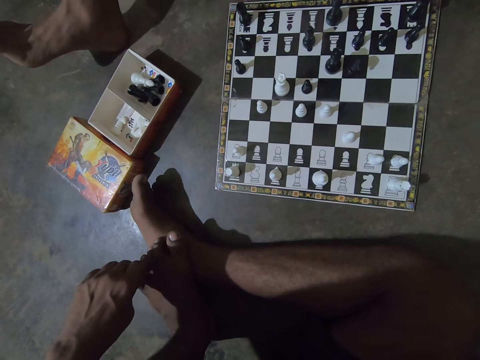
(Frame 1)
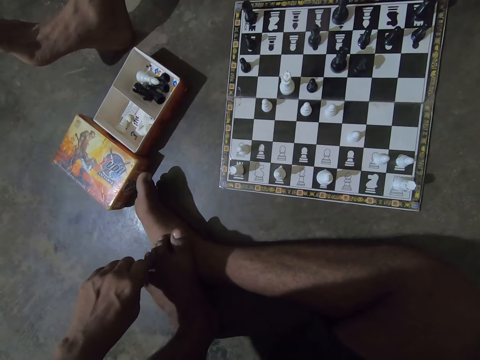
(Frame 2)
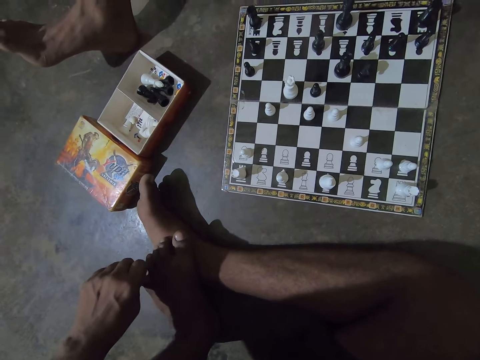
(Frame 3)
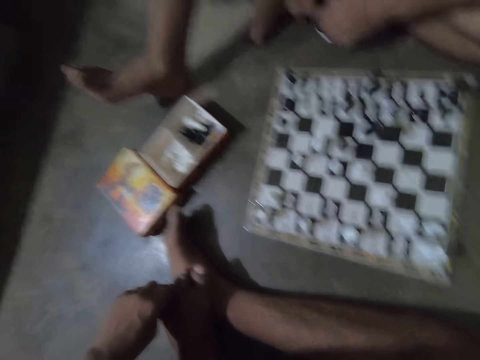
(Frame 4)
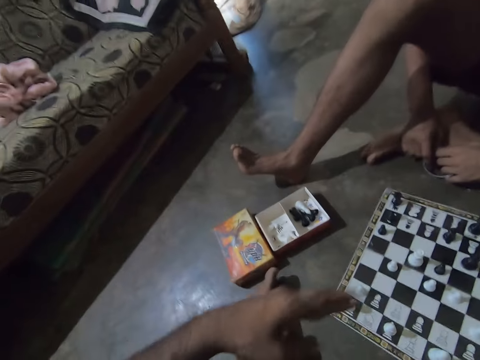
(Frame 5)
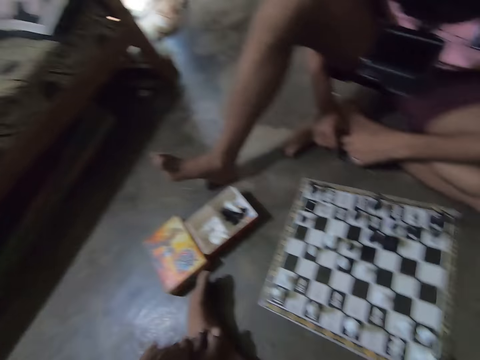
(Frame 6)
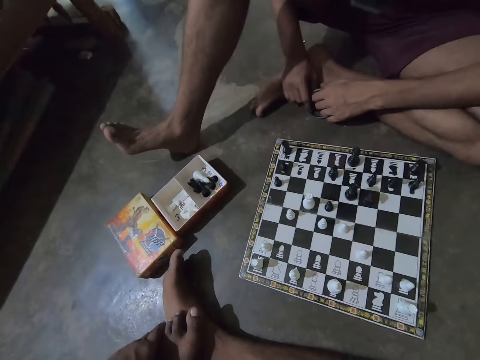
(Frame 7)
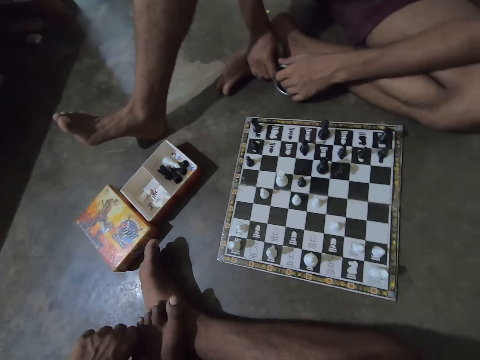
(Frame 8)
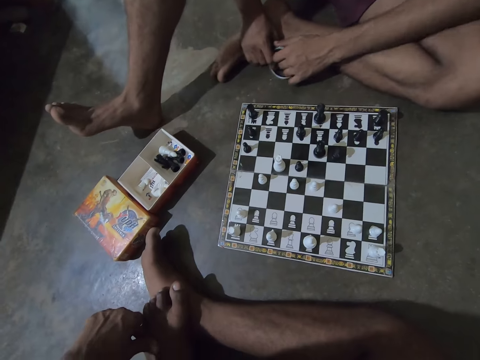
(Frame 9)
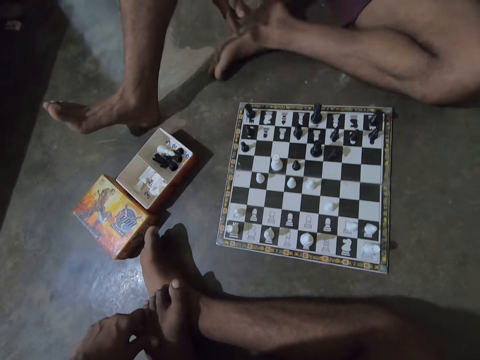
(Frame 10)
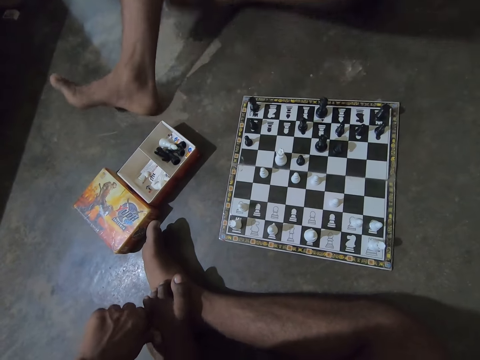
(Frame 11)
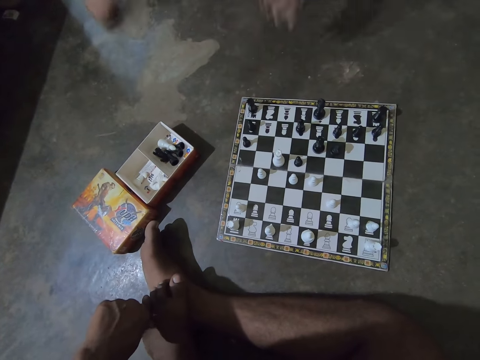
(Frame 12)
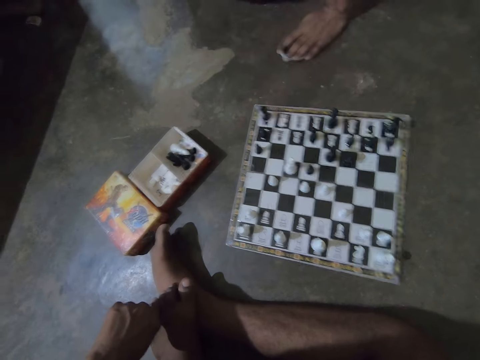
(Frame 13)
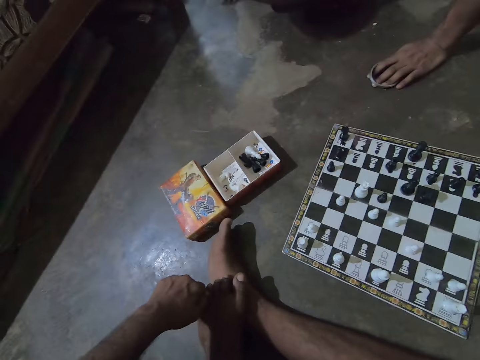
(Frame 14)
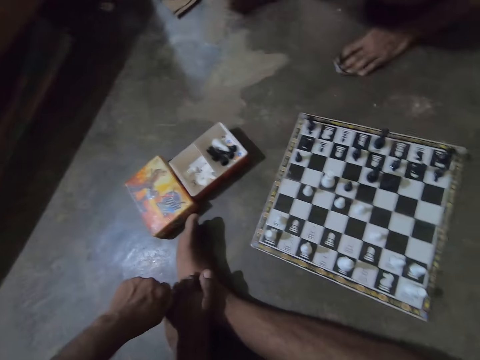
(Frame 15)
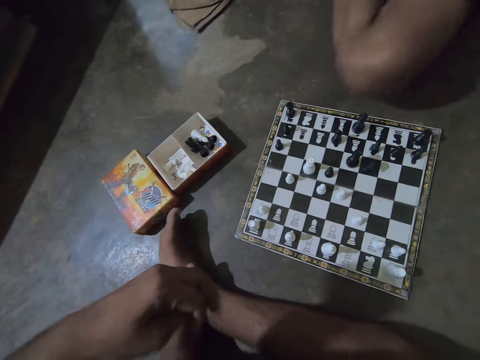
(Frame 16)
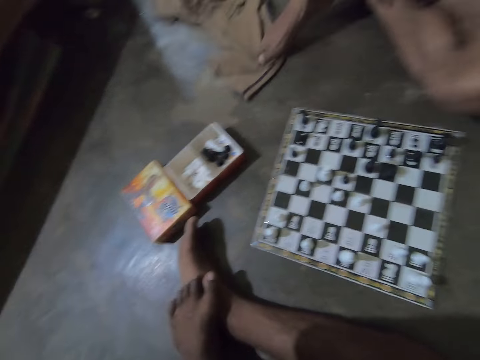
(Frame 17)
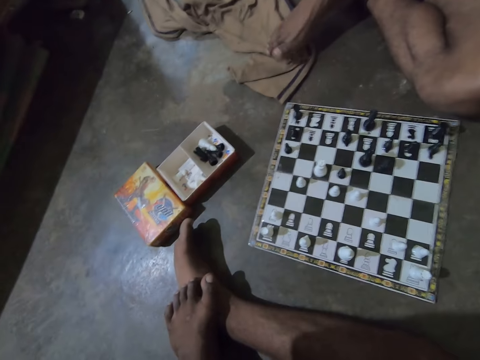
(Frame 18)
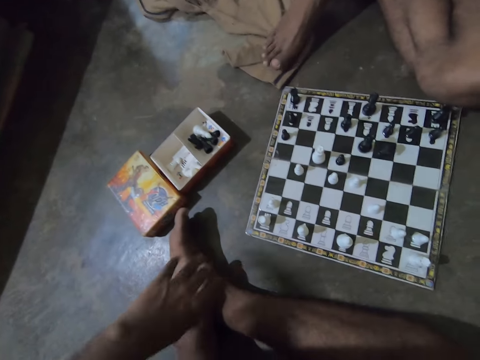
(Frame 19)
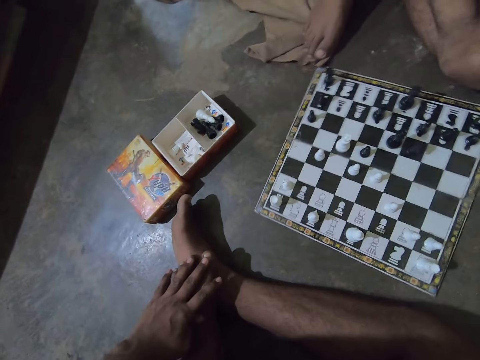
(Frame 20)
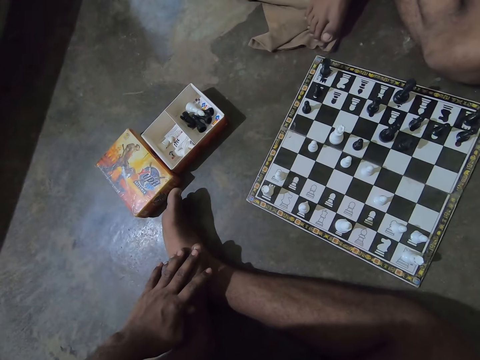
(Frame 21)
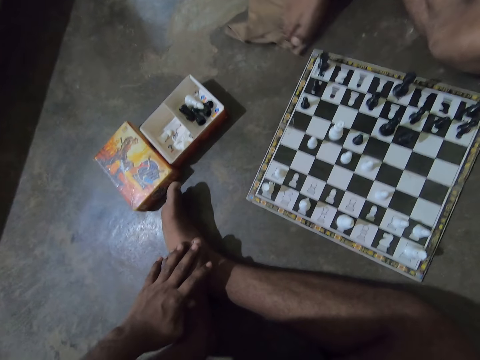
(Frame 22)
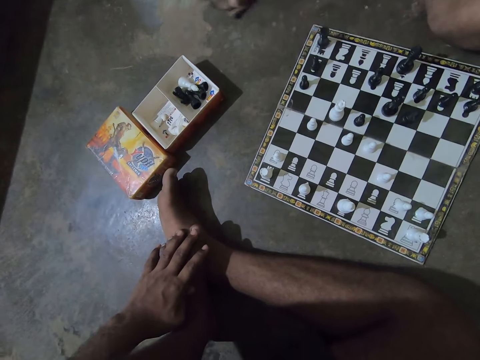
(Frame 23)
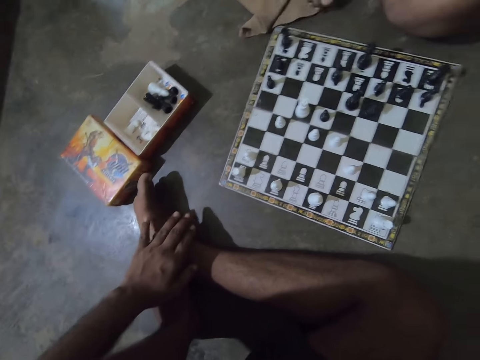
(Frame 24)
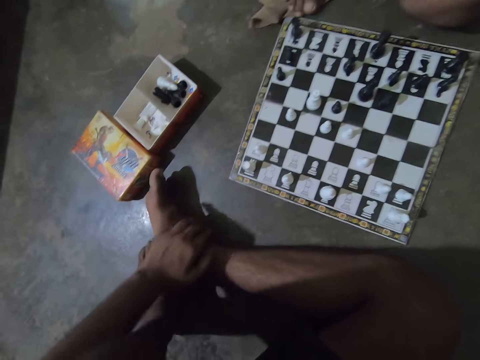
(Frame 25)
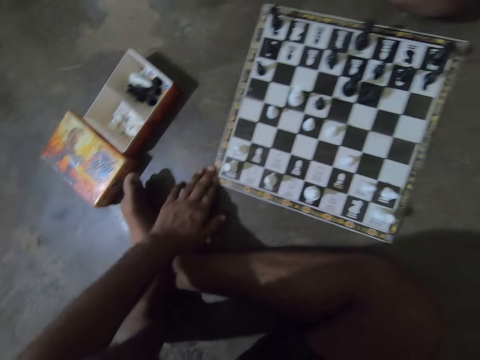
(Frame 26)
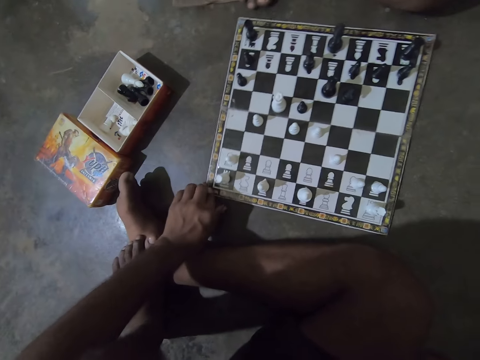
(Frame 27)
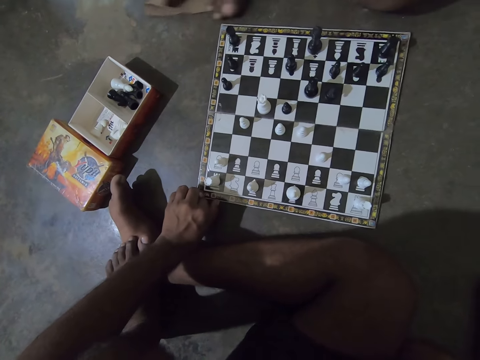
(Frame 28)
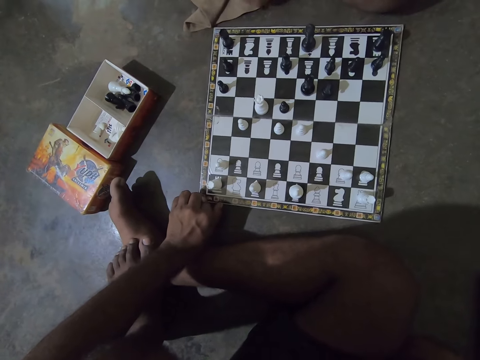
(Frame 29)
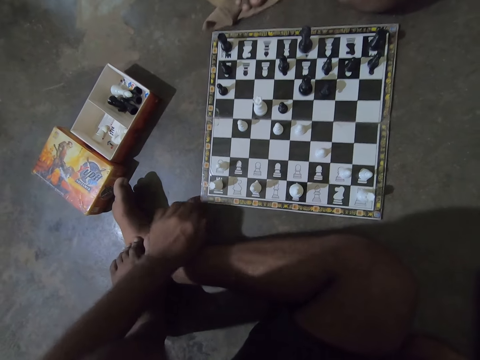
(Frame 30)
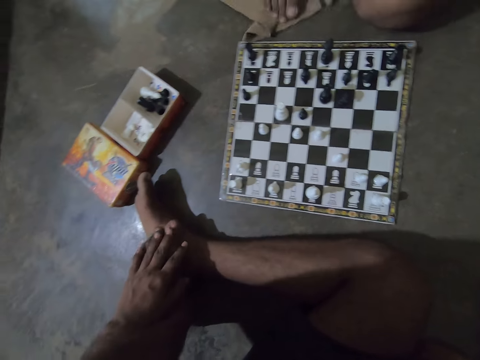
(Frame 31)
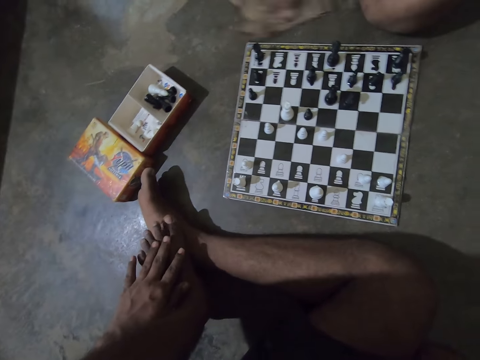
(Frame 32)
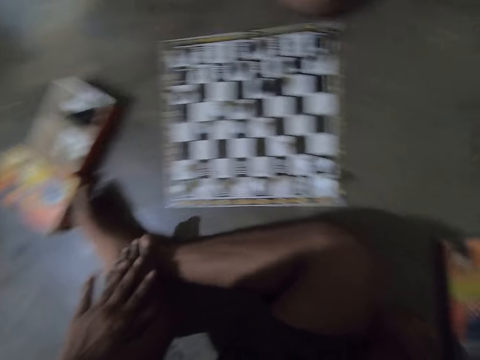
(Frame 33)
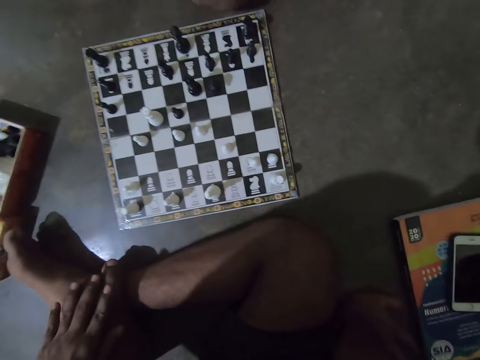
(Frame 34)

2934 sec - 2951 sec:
The camera wearer glances up. He looks around and looks at the chess board. A man changes sitting posture. The man drags a rag with his right foot. The camera wearer raises his left hand to his face. The man wipes the floor with the rag using his foot. The camera wearer places his left hand on his left foot. The man pushes the chess board with his right foot and the rag. The camera wearer adjusts the chess board with his left hand. He places his left hand on his left foot.

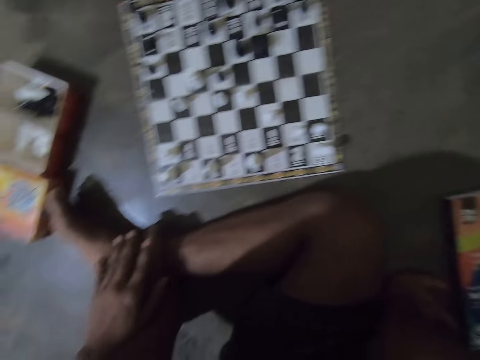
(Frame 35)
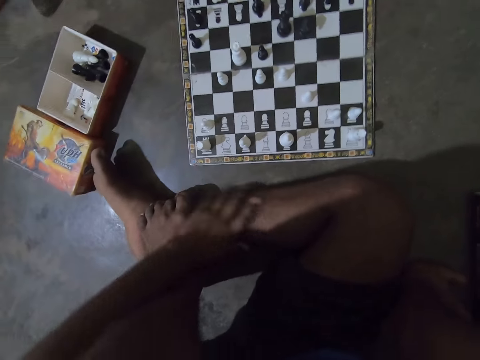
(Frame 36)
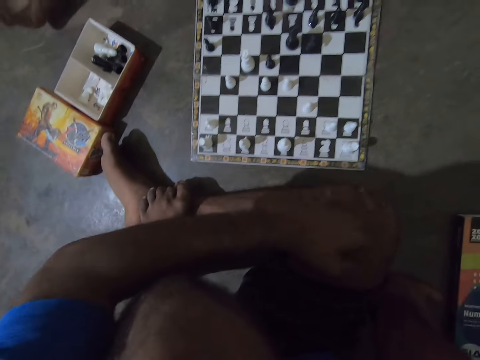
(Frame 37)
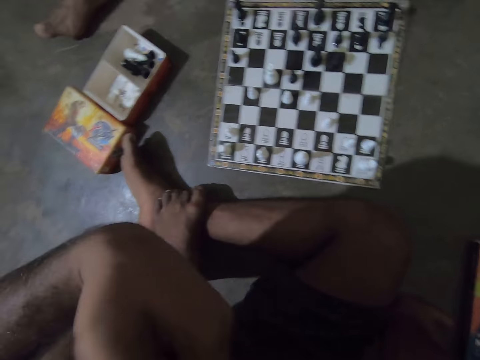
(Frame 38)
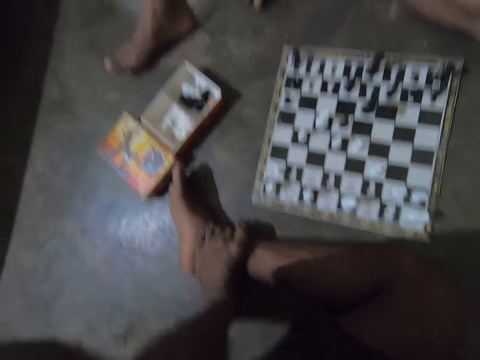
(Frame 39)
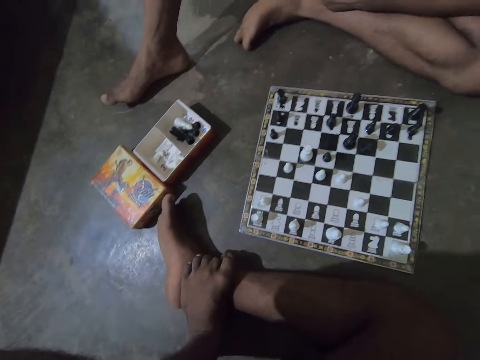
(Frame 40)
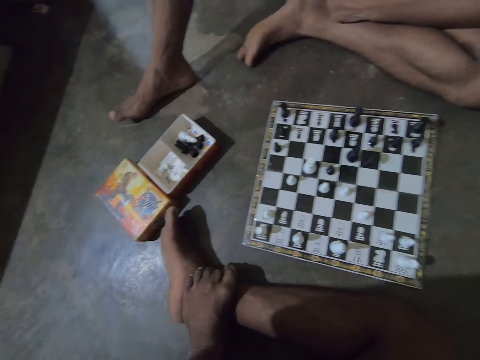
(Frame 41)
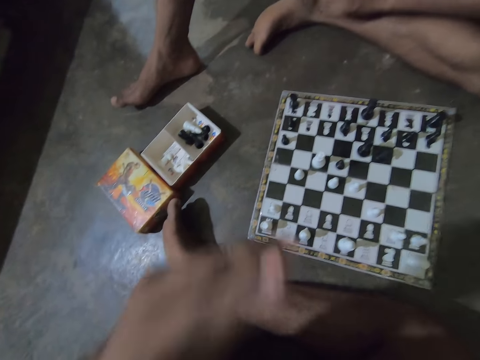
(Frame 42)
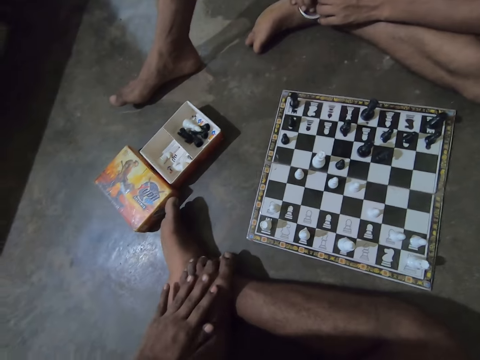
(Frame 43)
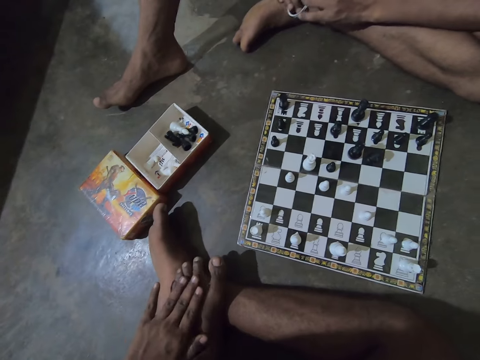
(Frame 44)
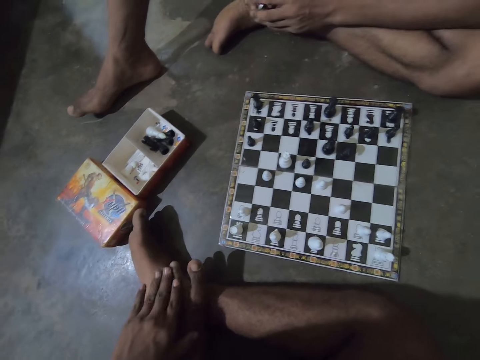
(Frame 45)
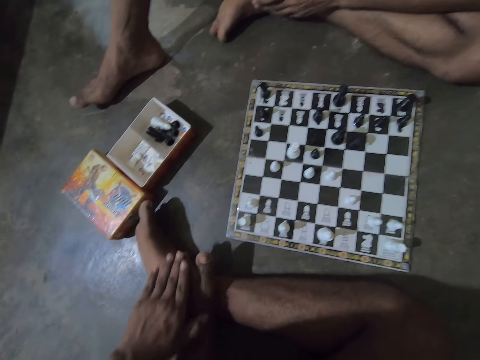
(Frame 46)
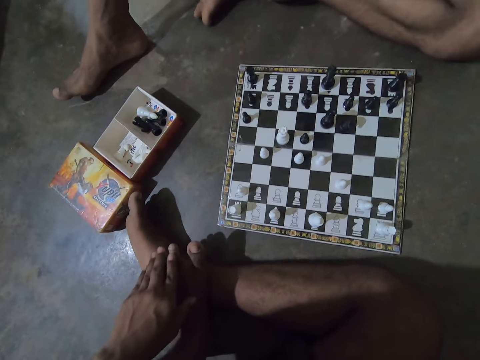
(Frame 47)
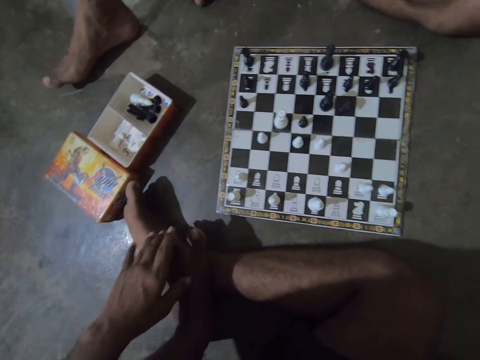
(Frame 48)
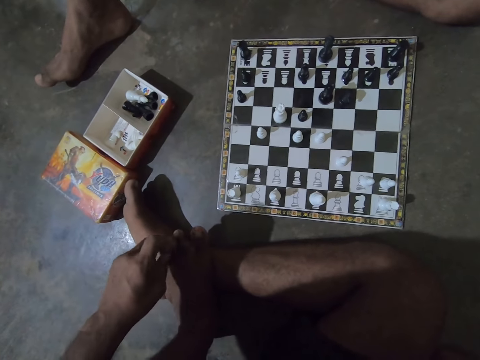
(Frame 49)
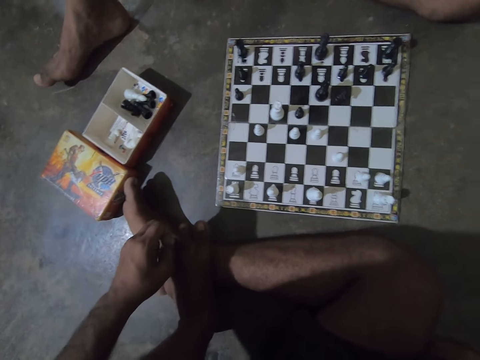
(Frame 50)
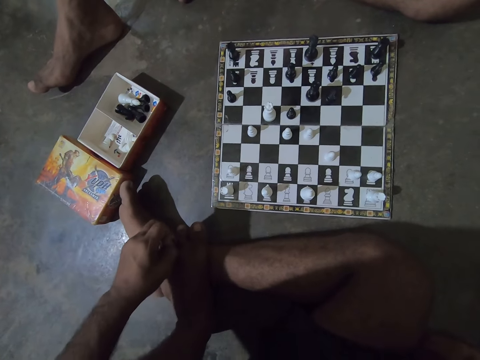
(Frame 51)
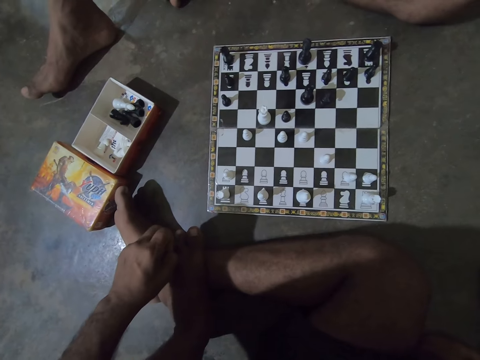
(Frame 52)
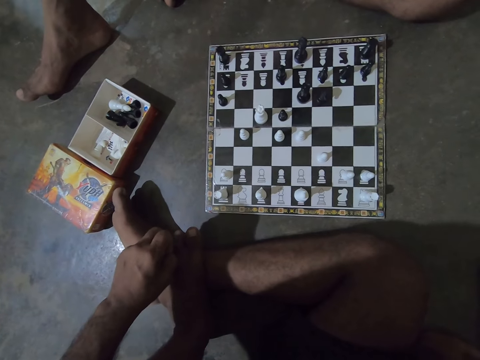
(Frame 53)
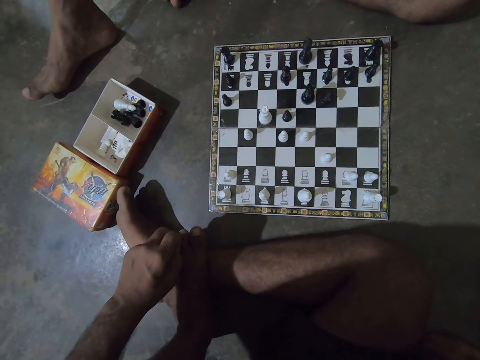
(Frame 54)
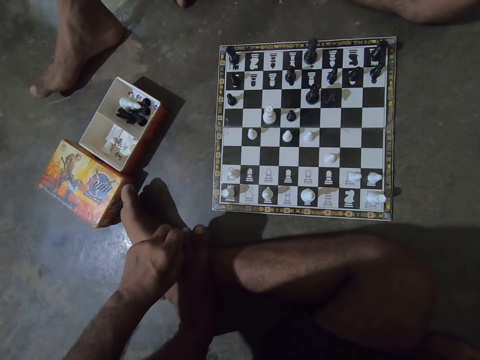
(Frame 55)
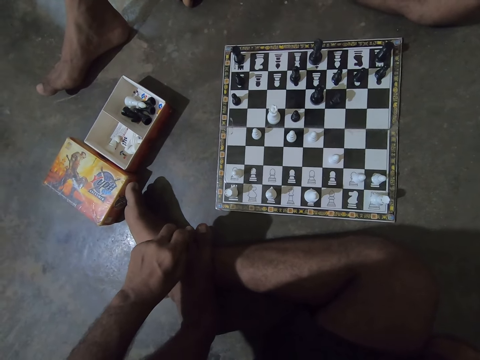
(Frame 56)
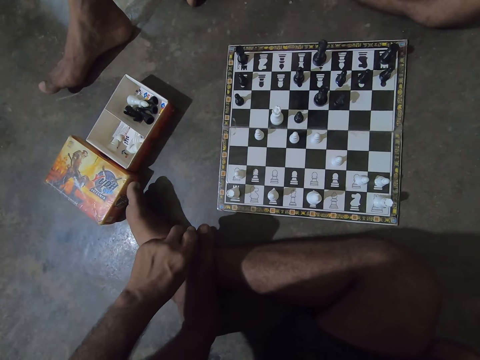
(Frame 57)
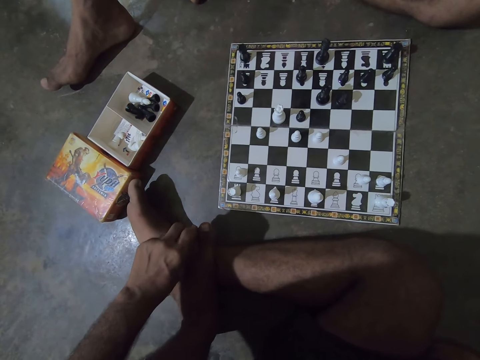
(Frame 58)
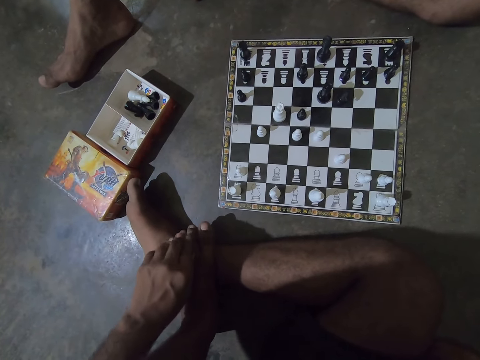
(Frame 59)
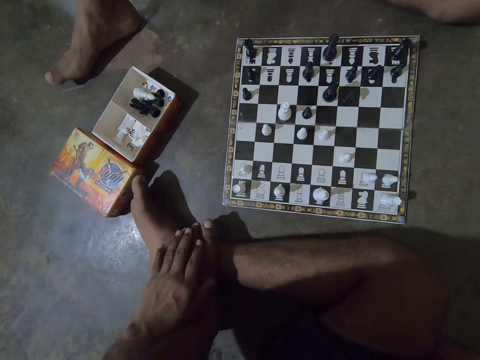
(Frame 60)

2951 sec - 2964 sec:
The camera wearer looks at the chessboard. He rubs his left hand on his right leg. He makes a hand gesture. He places his left hand on his left foot. He rubs his left hand on his left foot.
